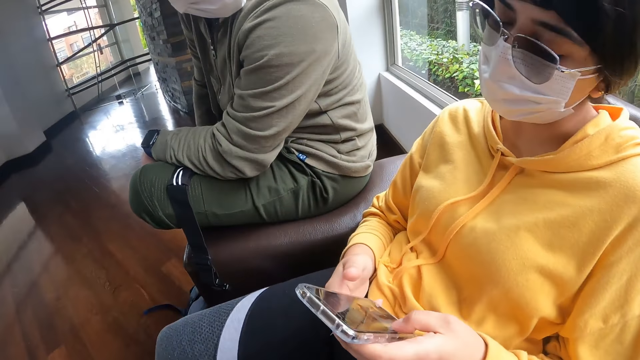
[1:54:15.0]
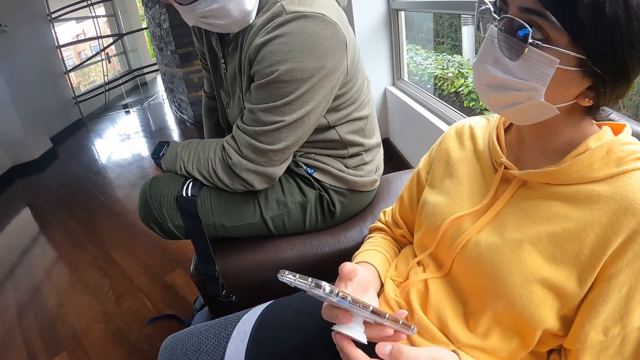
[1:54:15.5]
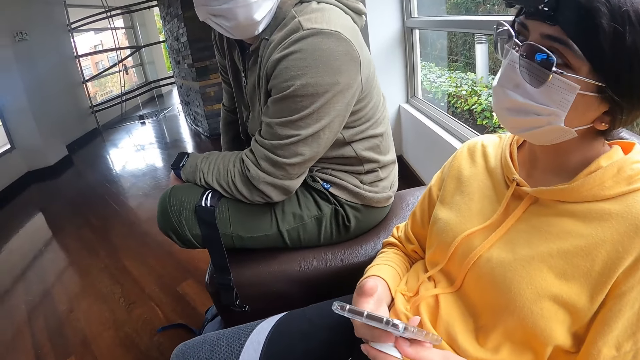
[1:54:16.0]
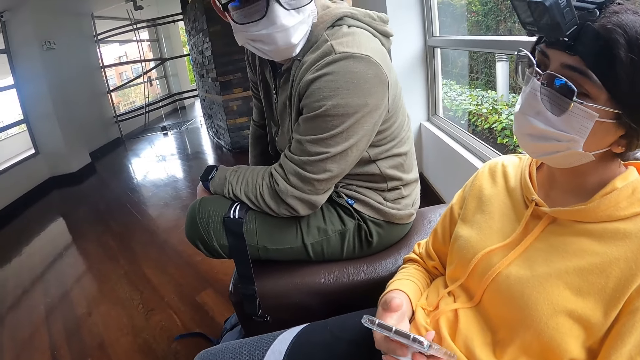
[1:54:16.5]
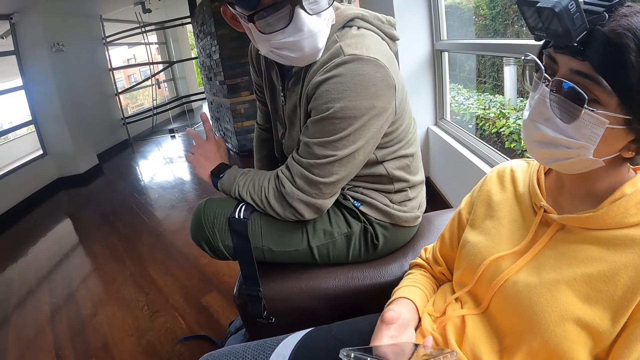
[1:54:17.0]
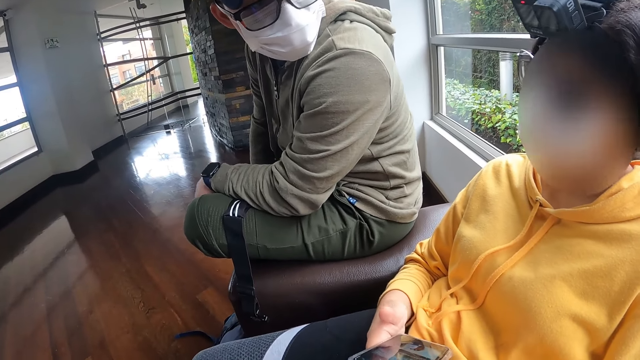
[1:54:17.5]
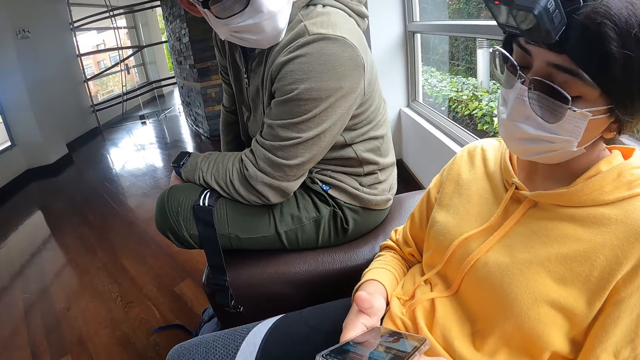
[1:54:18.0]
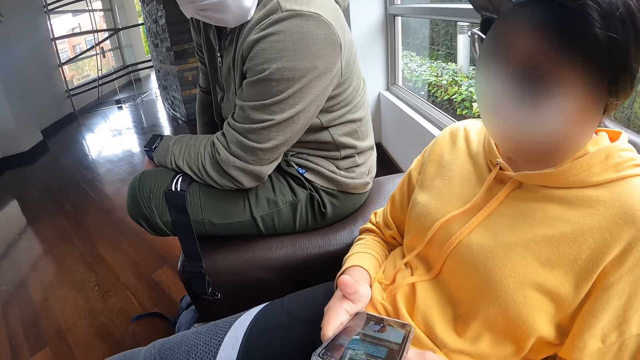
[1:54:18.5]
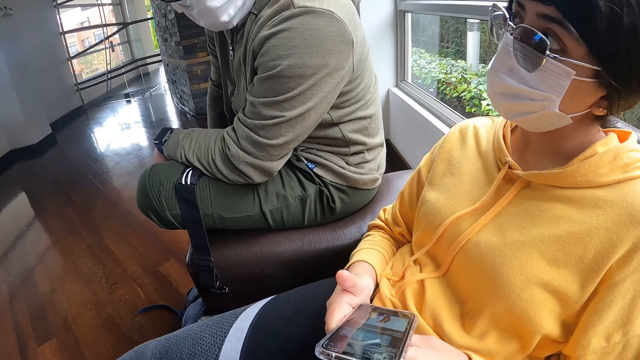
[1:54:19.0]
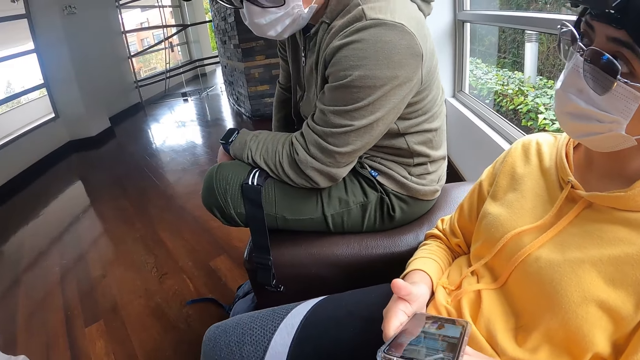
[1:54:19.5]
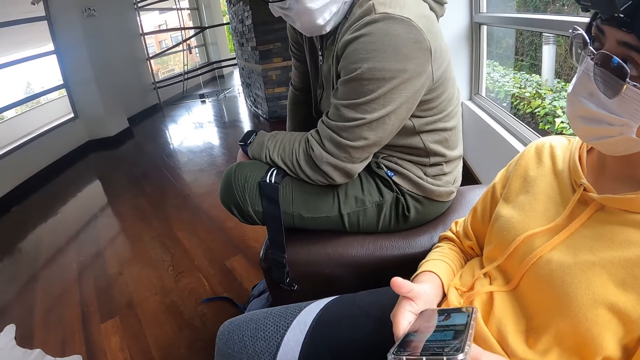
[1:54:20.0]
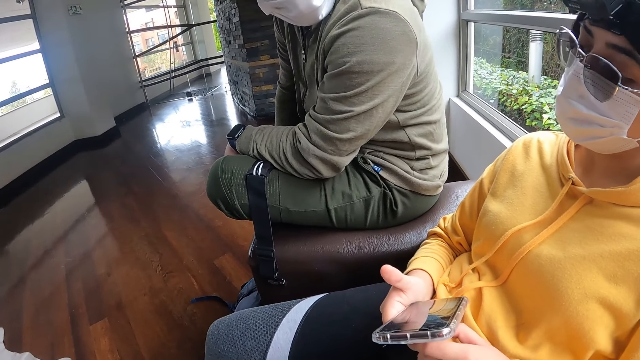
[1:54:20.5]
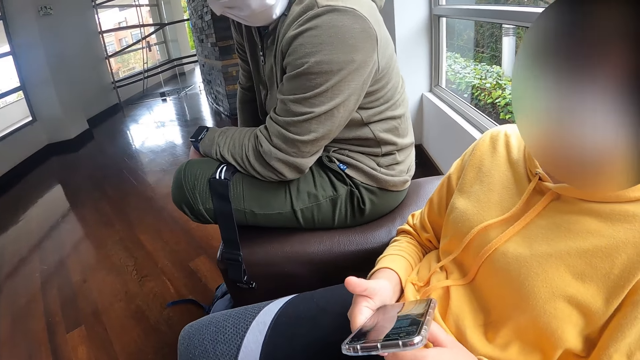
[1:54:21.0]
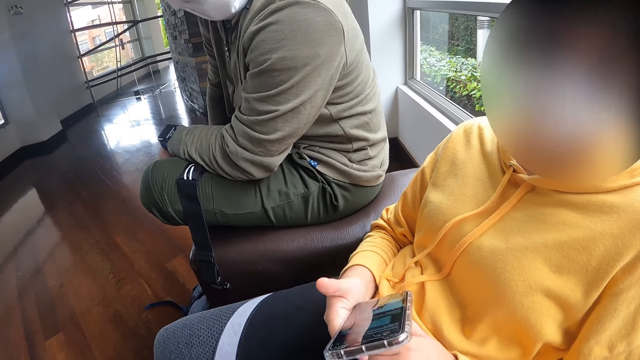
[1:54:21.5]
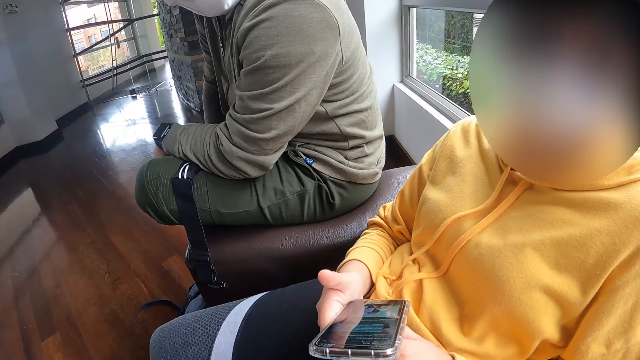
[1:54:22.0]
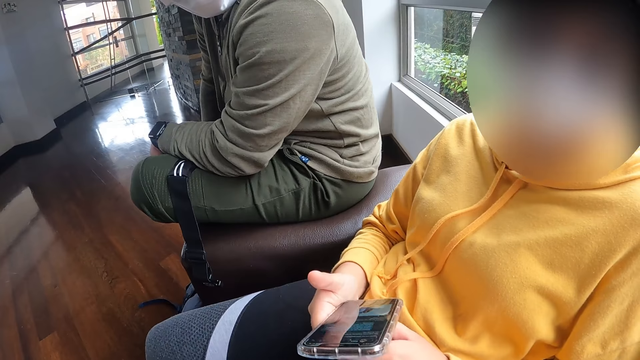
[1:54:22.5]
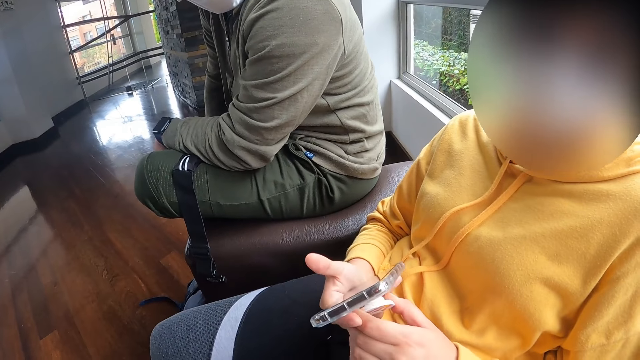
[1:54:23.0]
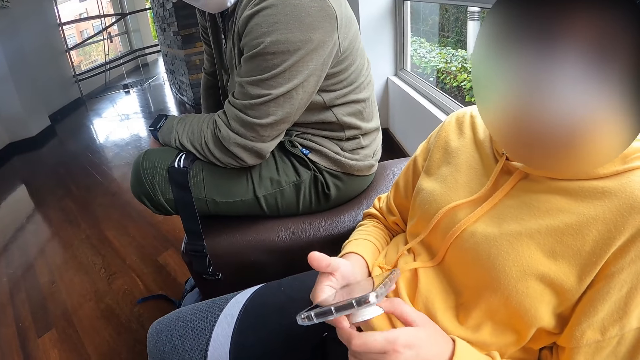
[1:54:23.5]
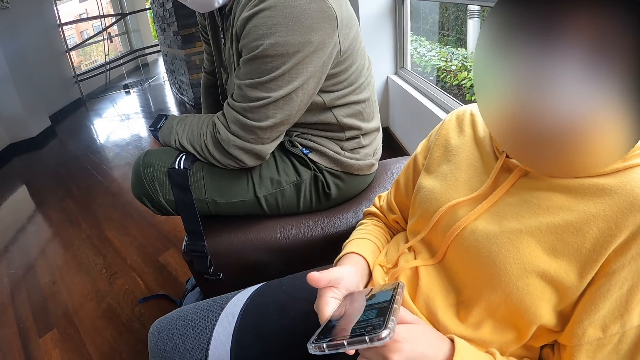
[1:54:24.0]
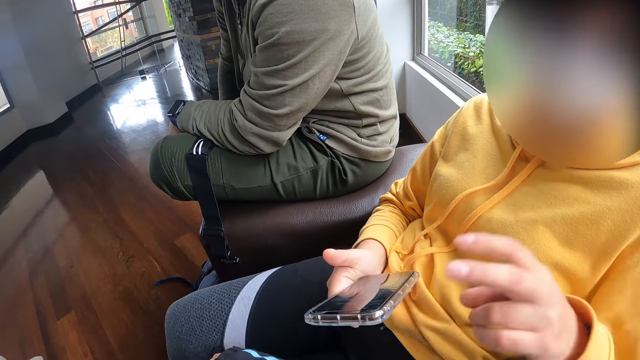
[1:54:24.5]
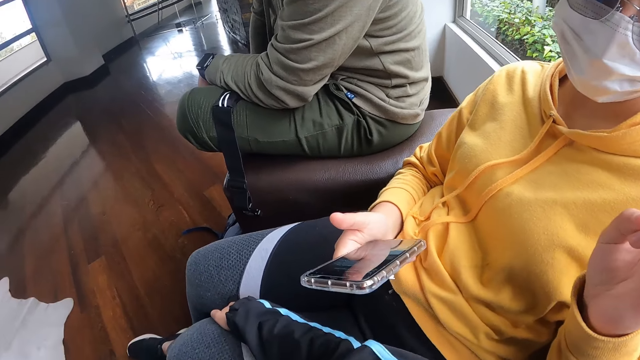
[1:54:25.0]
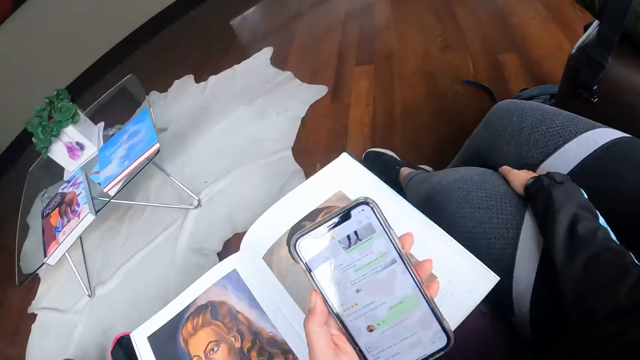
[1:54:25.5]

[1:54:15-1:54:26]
The man interacts with the woman. The woman interacts with the camera wearer.

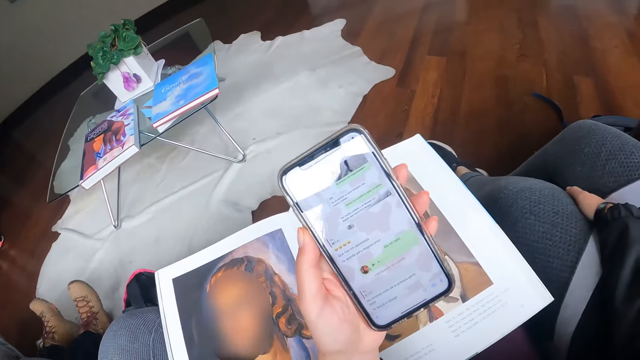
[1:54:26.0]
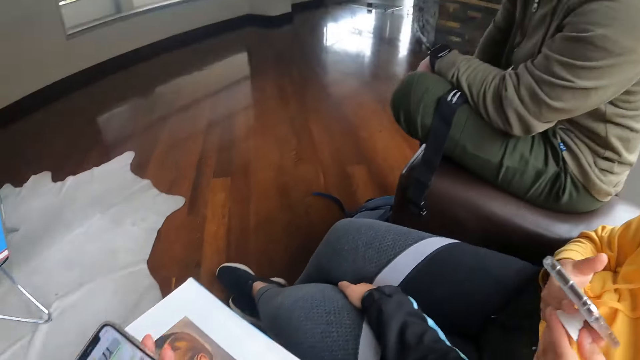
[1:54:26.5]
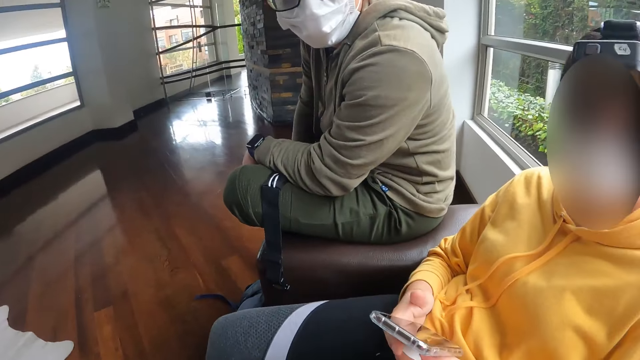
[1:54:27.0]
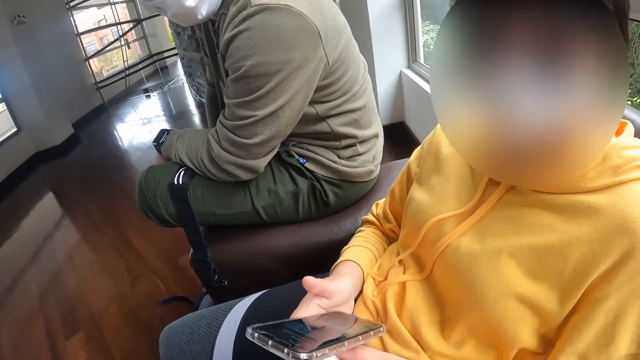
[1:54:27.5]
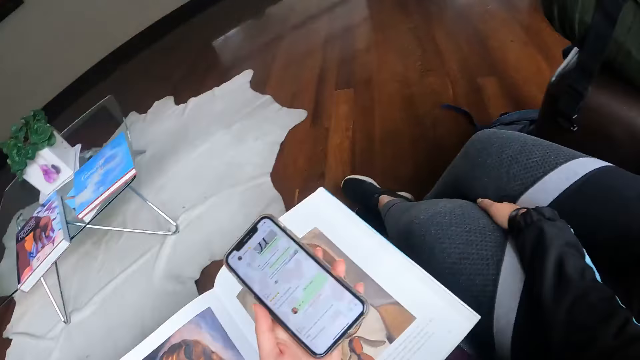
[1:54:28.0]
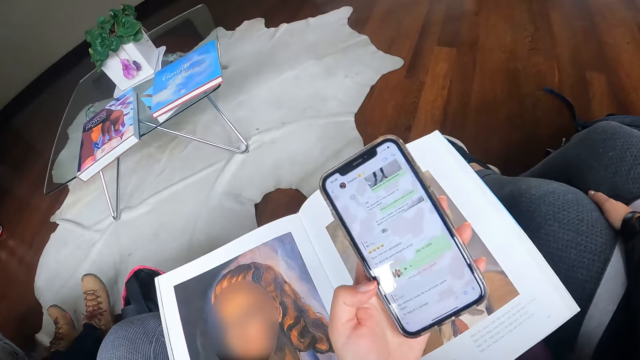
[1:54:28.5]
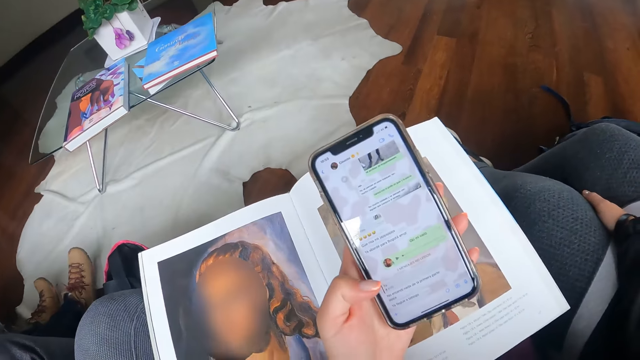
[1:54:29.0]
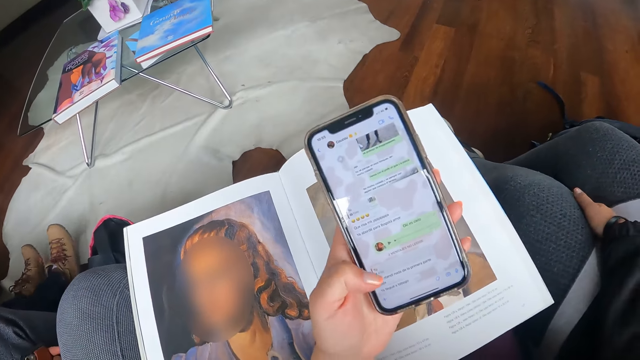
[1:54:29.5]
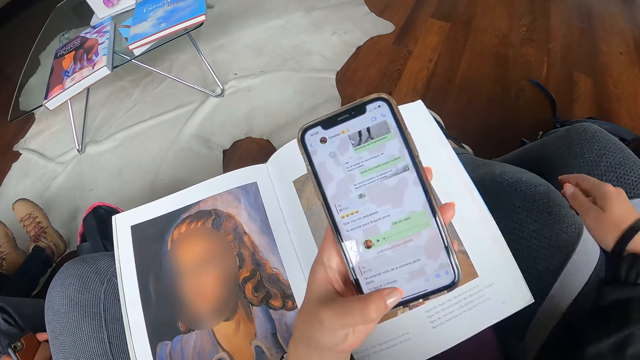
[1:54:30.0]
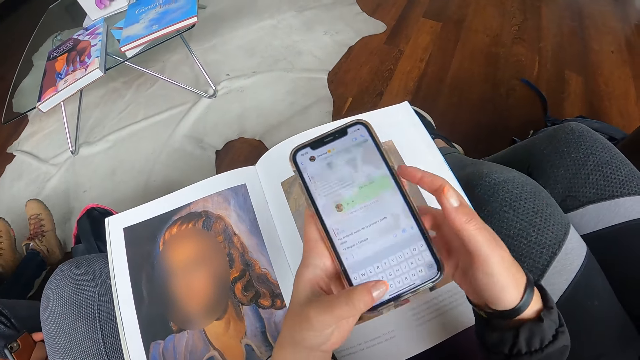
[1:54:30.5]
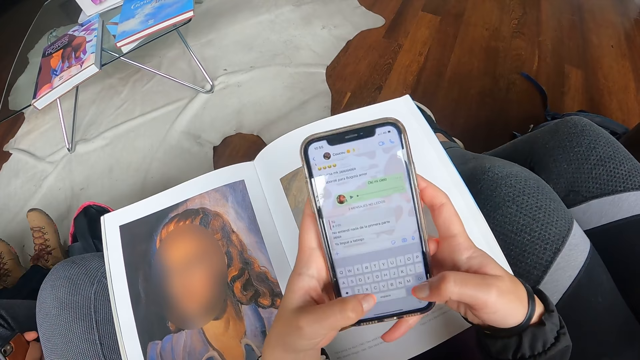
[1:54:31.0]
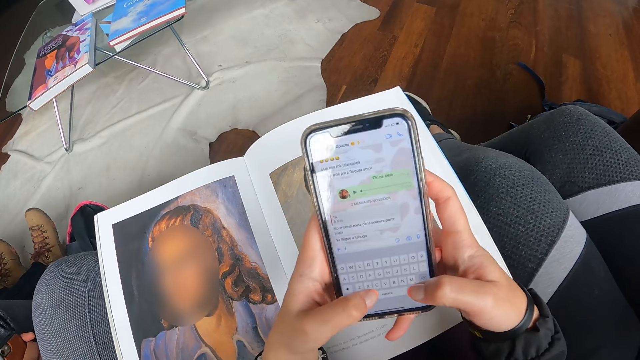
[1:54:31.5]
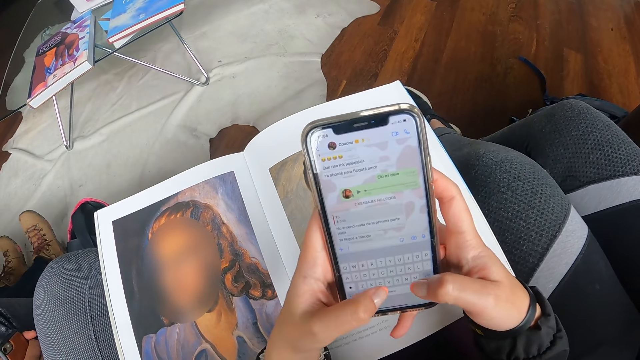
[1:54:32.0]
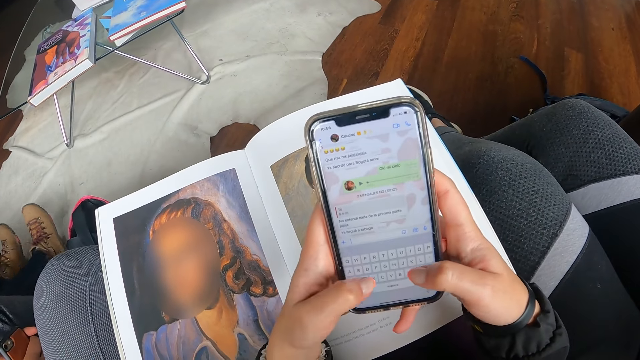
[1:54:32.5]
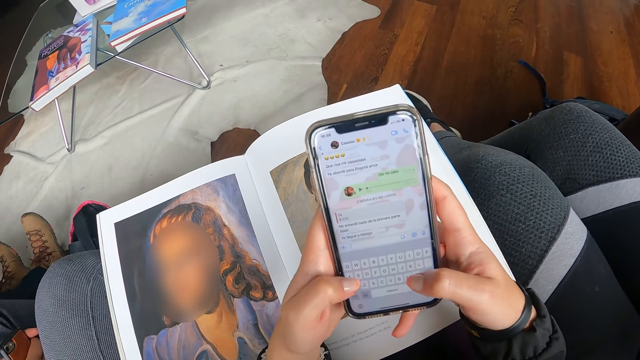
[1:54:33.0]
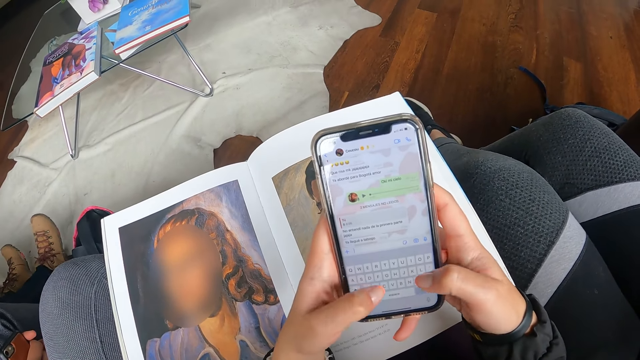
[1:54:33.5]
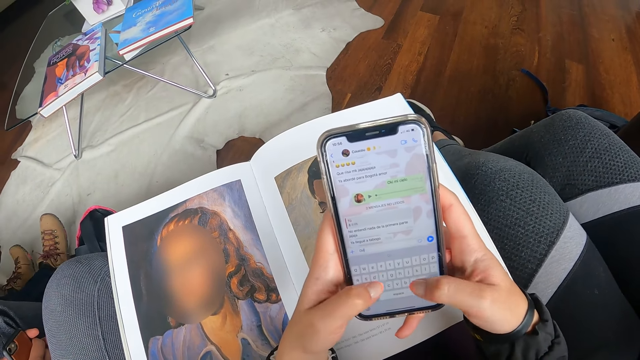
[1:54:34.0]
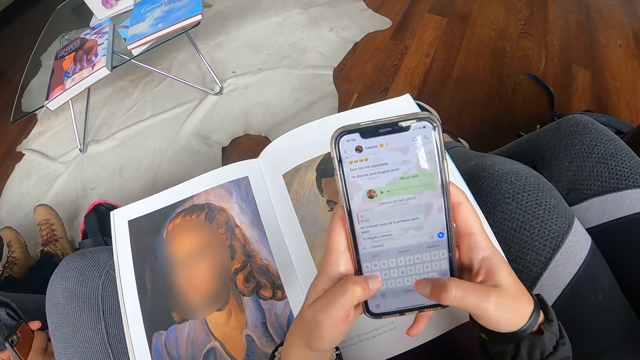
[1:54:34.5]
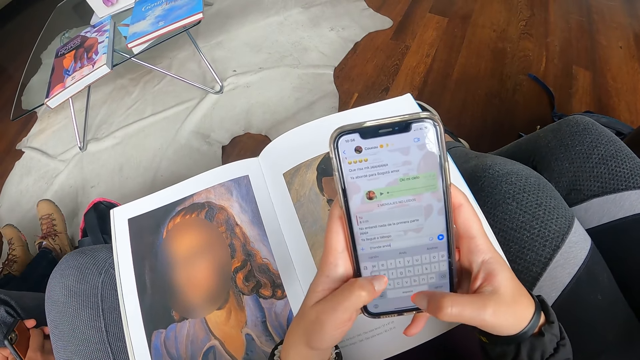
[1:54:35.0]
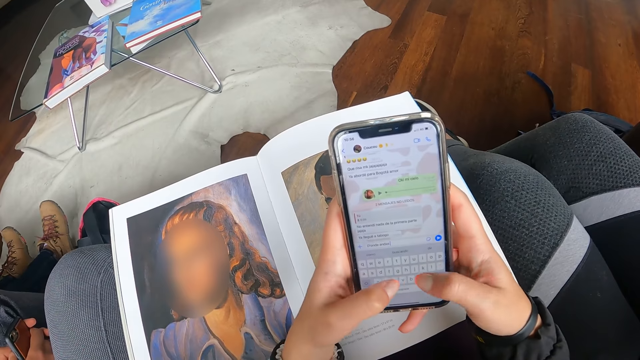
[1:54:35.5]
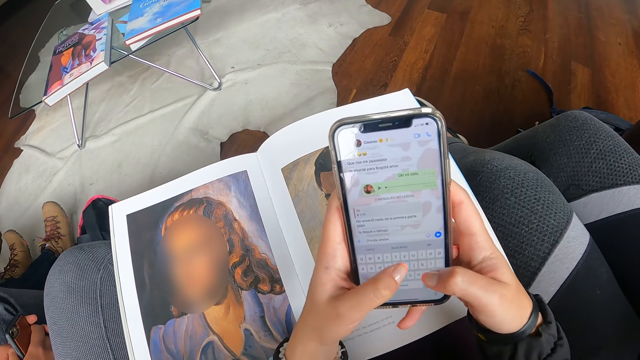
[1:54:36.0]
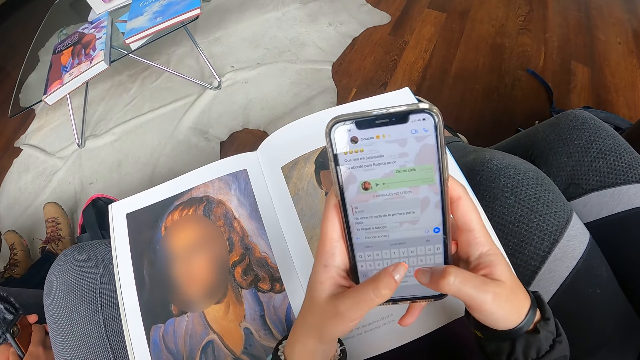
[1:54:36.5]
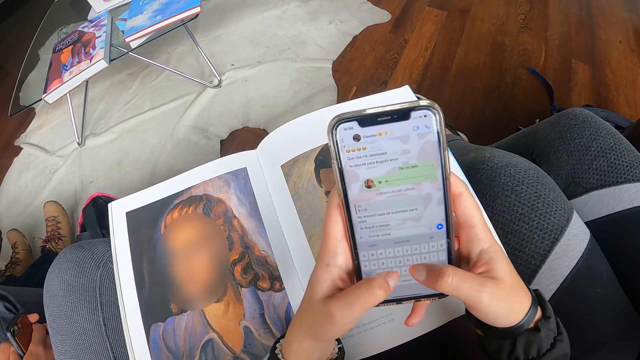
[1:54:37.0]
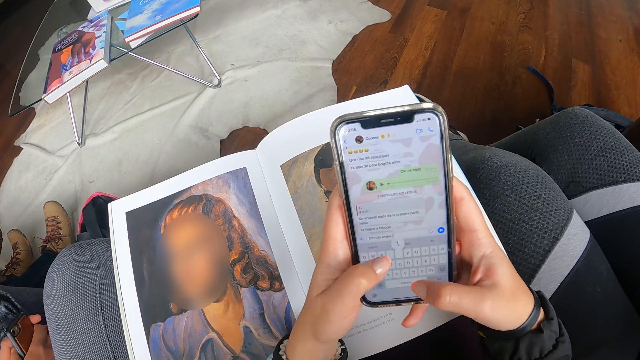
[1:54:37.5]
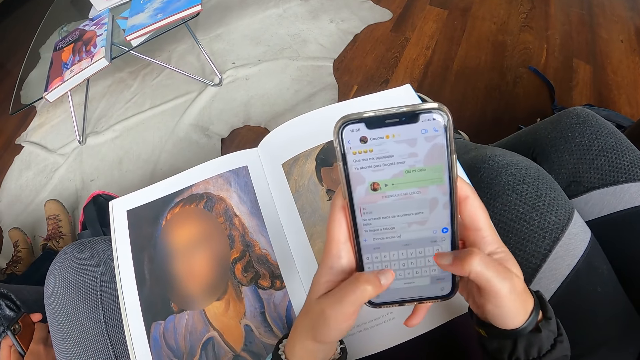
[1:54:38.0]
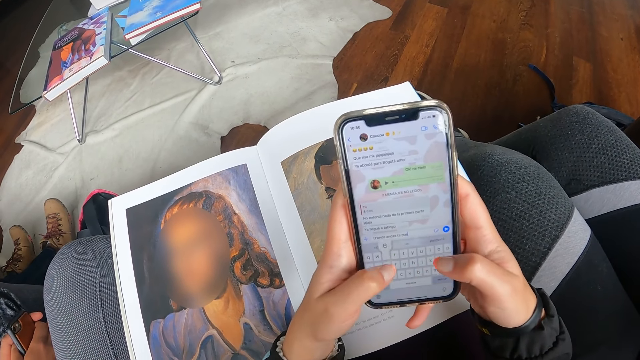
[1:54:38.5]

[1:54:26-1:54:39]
The camera wearer operates the phone with her left hand. She takes her right hand off the thigh of the woman. She operates the phone with both hands.
